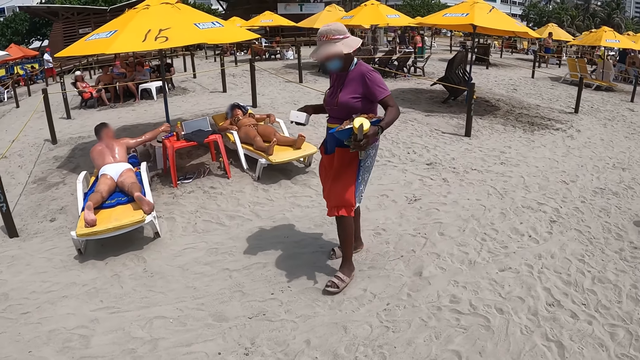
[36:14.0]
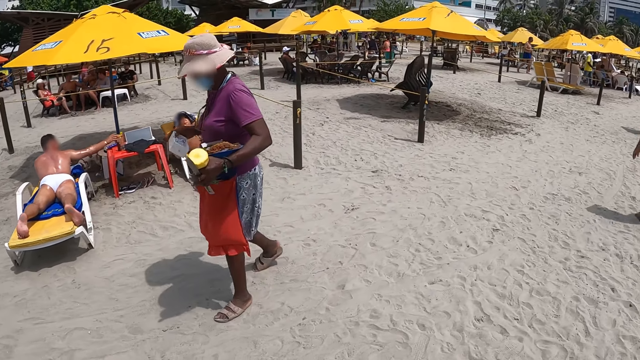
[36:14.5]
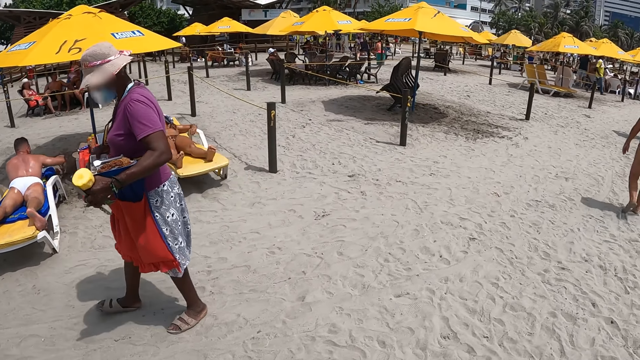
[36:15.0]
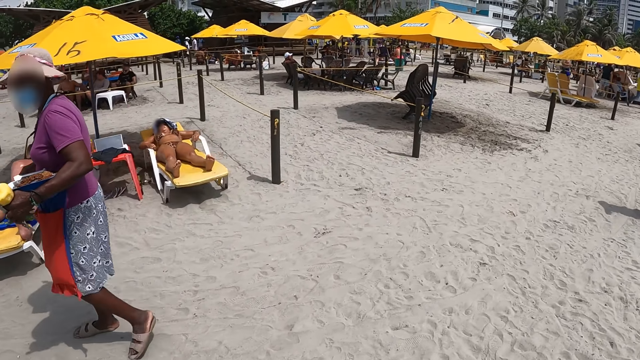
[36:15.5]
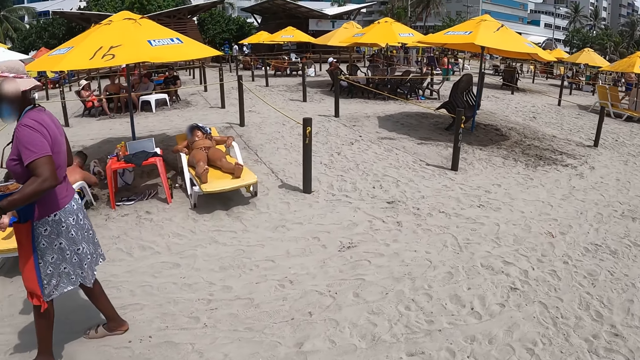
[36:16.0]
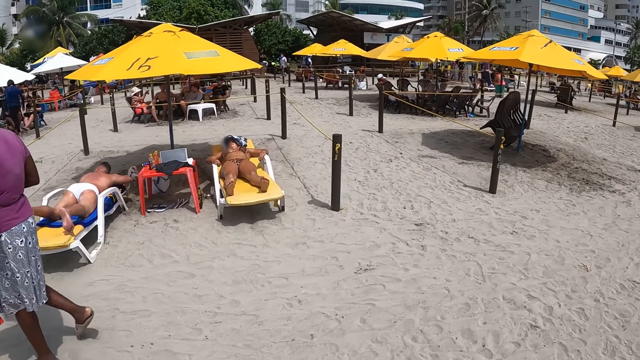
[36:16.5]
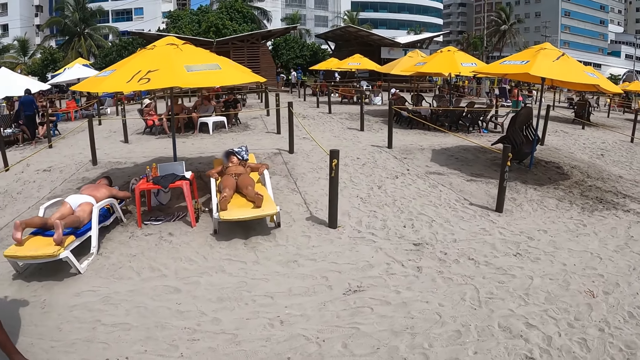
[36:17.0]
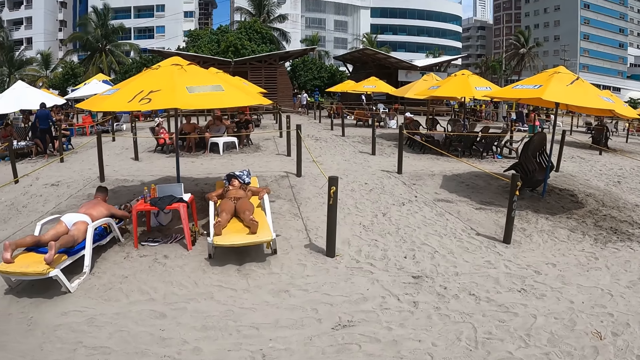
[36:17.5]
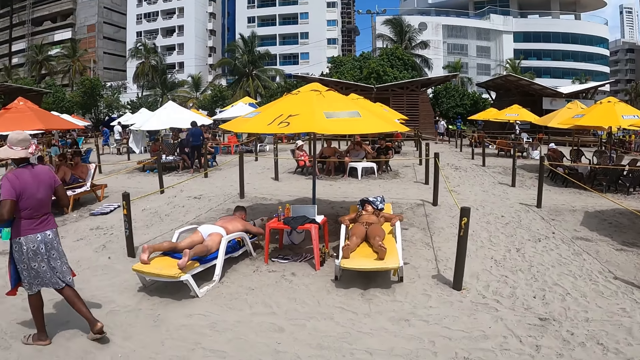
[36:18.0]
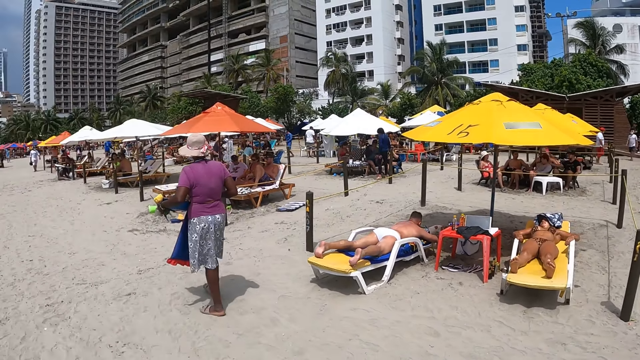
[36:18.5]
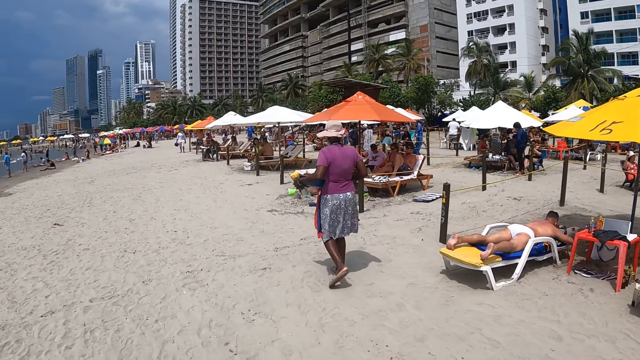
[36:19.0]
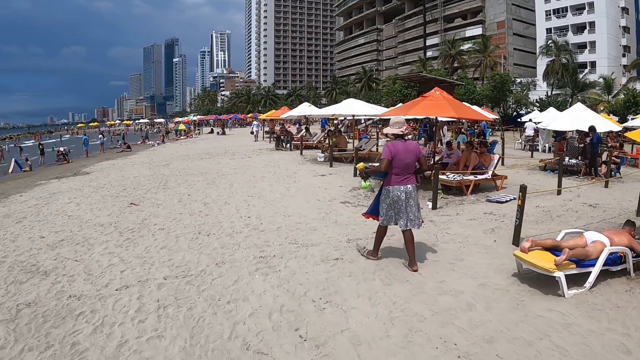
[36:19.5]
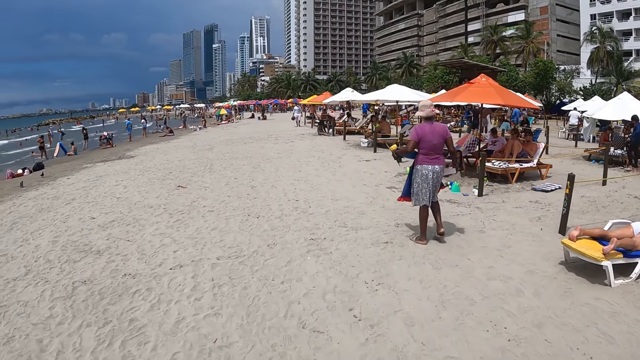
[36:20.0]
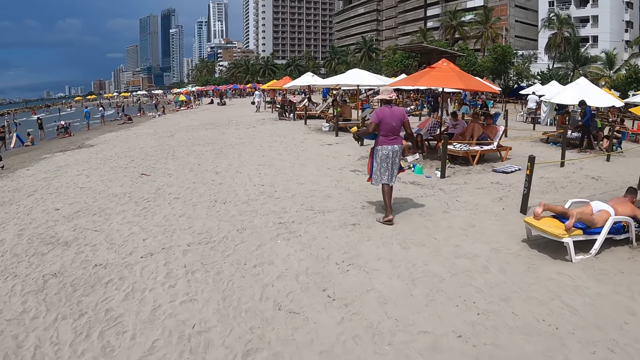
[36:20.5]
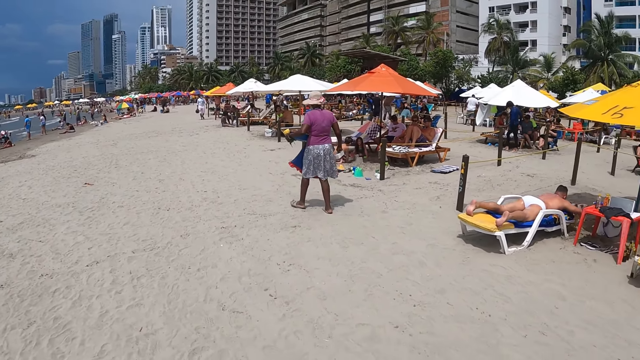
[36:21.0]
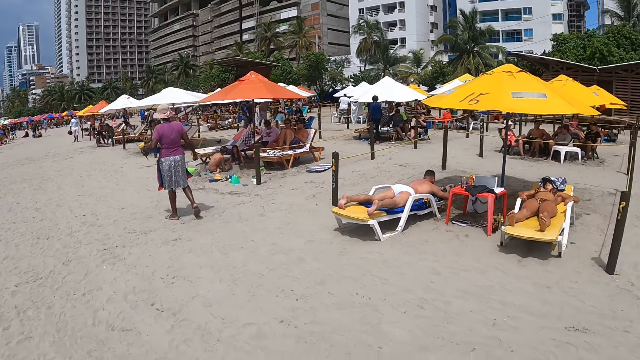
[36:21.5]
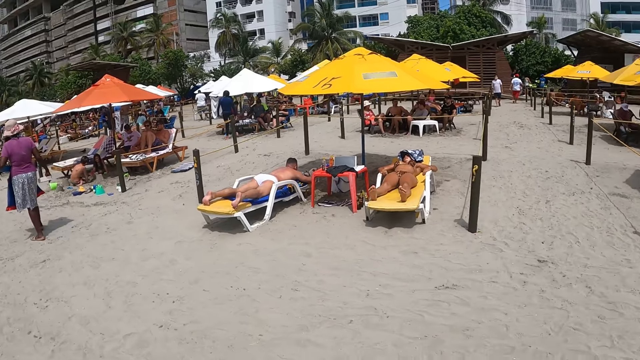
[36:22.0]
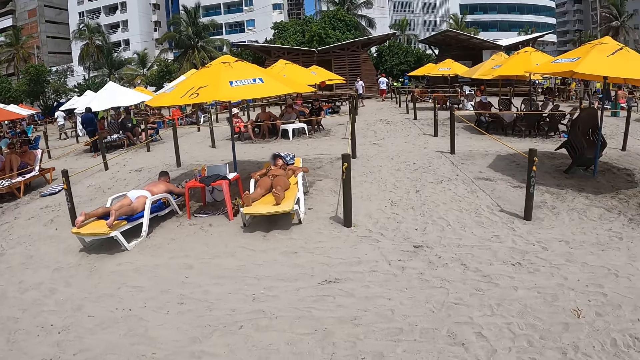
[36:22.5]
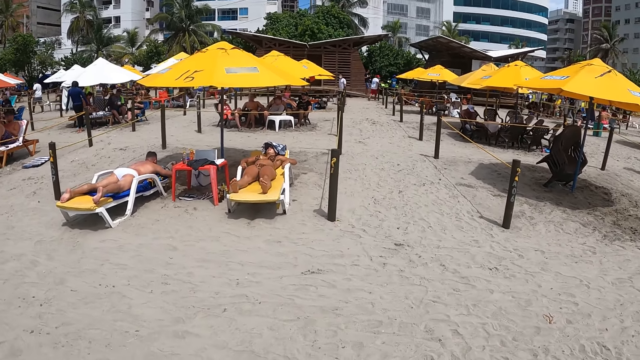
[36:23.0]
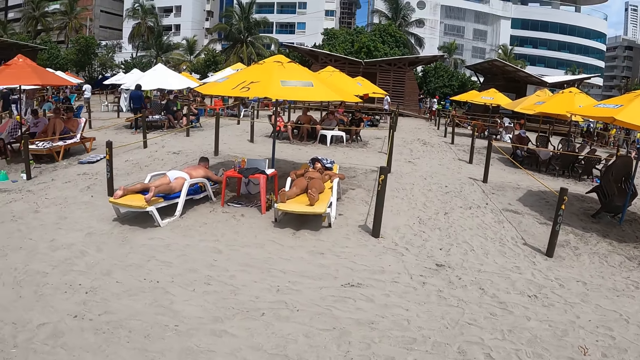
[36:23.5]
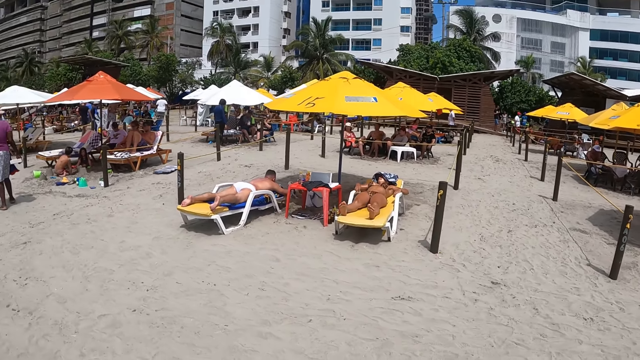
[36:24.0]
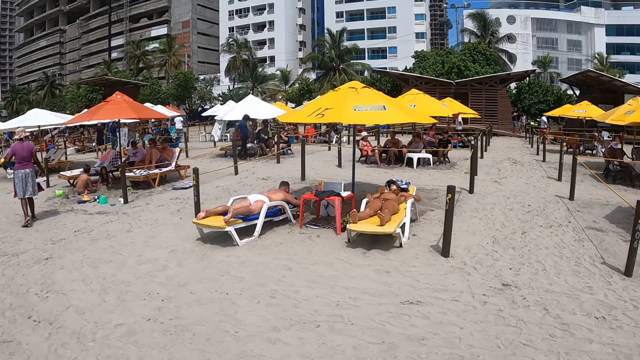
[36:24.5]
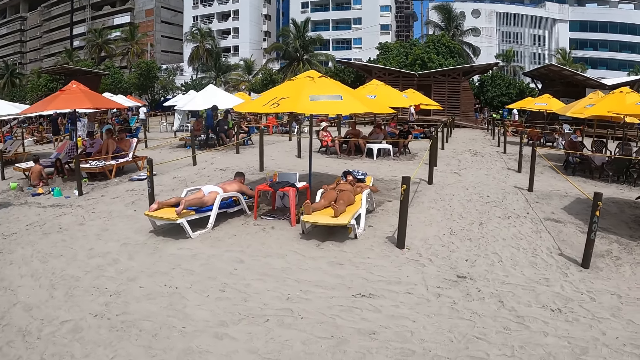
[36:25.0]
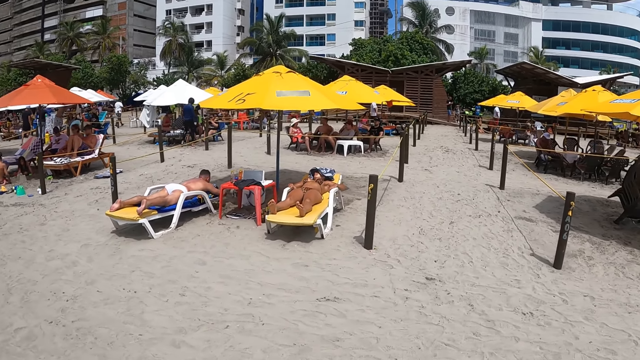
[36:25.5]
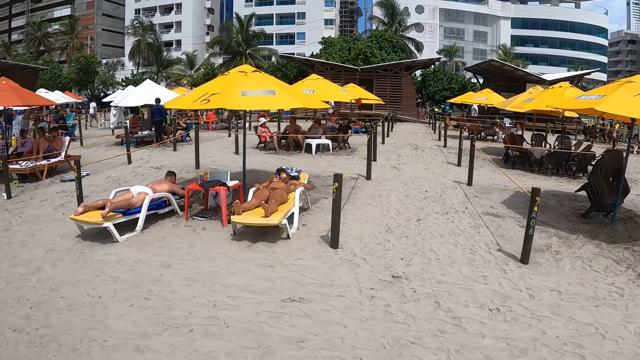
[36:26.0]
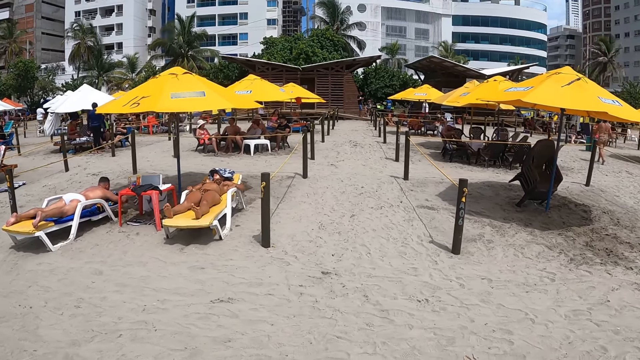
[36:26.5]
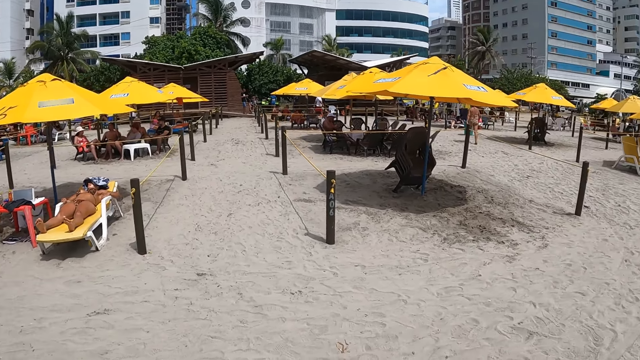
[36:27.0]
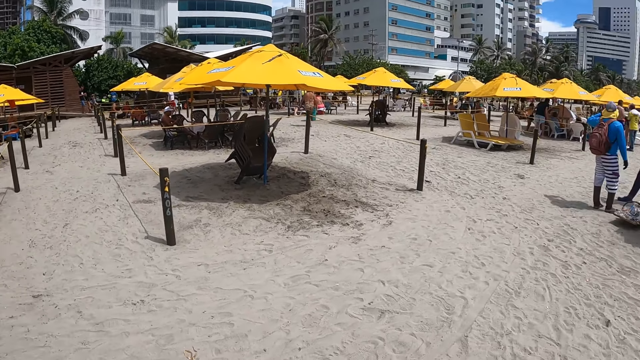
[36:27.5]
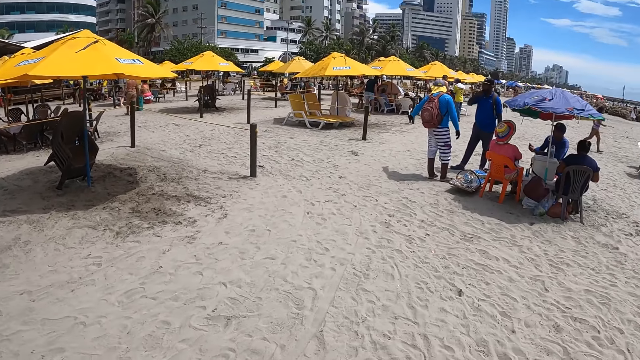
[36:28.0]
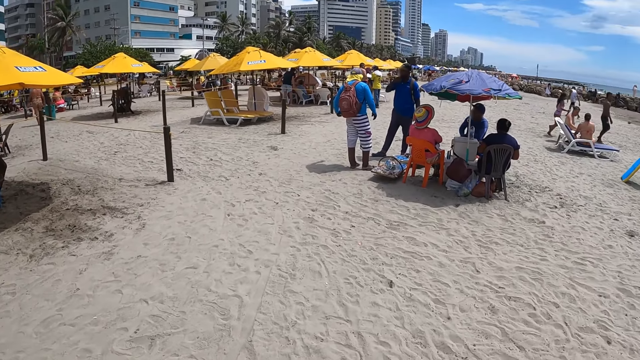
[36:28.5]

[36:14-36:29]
The camera wearer walks in the beach. They turn around. They walk in the beach. They turn around. They look around the beach. They walk in the beach. They turn around.

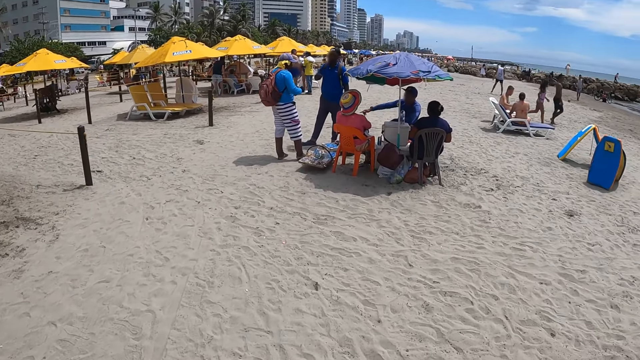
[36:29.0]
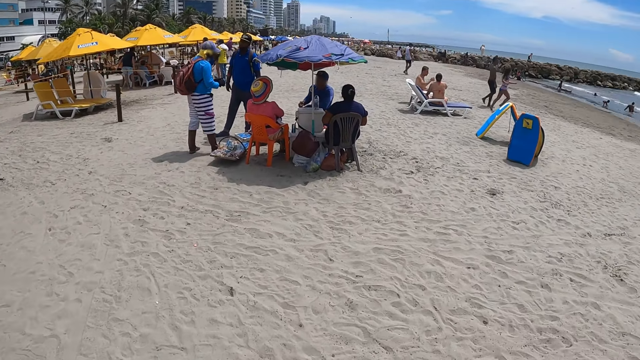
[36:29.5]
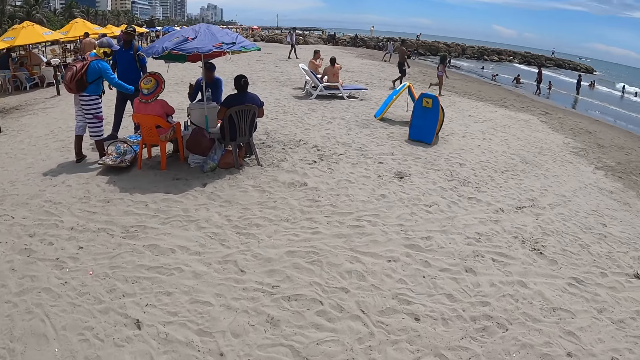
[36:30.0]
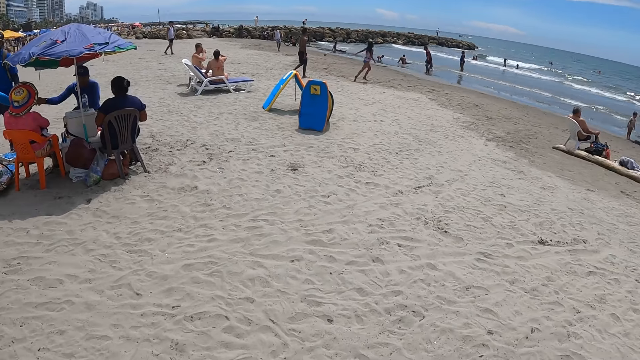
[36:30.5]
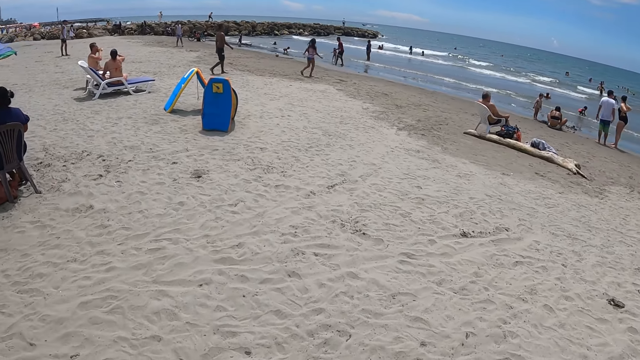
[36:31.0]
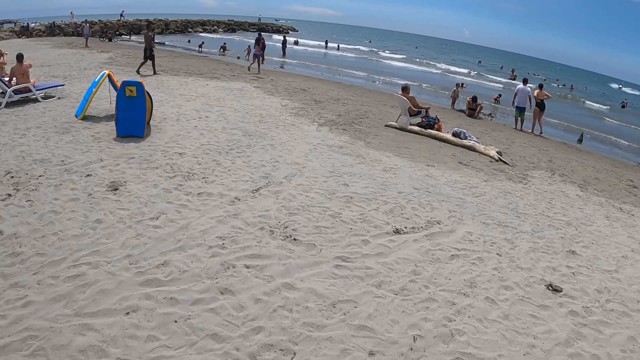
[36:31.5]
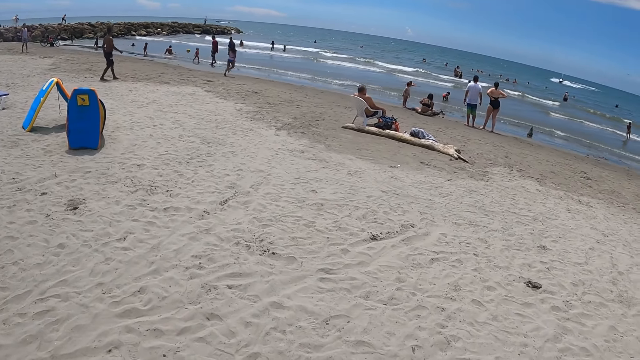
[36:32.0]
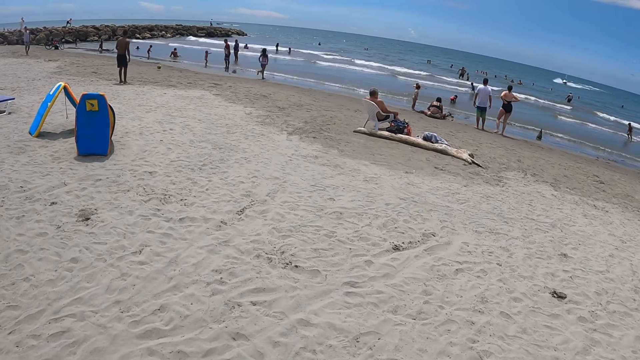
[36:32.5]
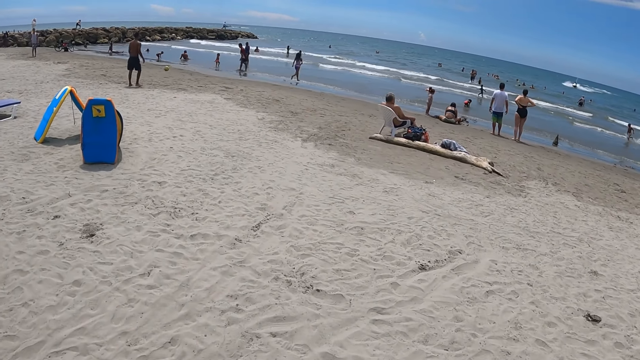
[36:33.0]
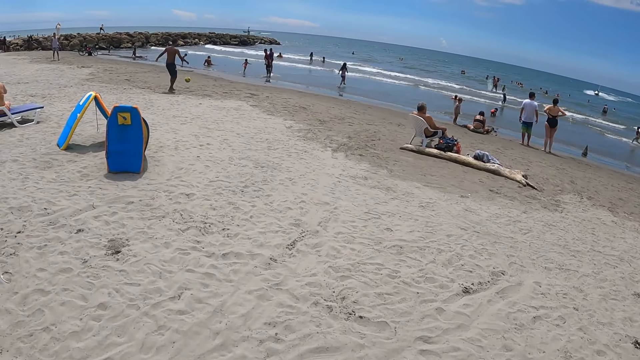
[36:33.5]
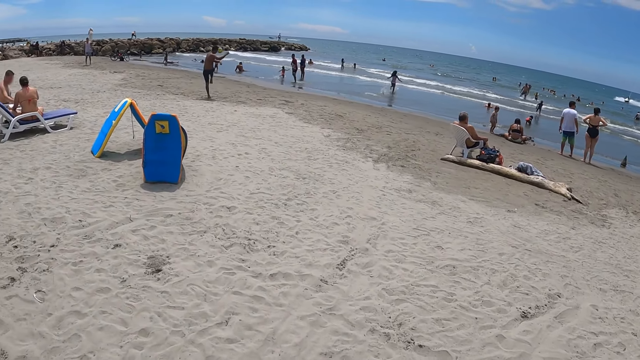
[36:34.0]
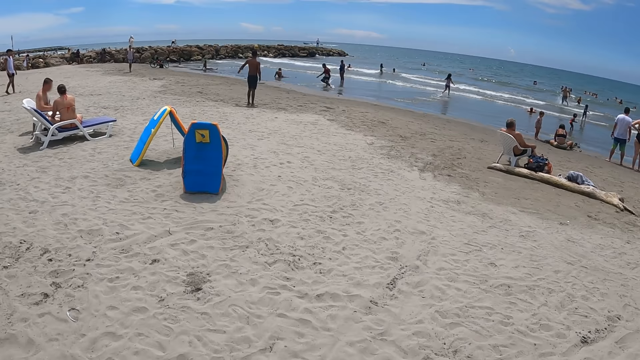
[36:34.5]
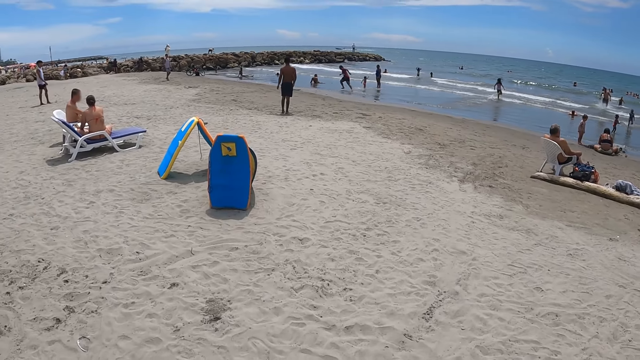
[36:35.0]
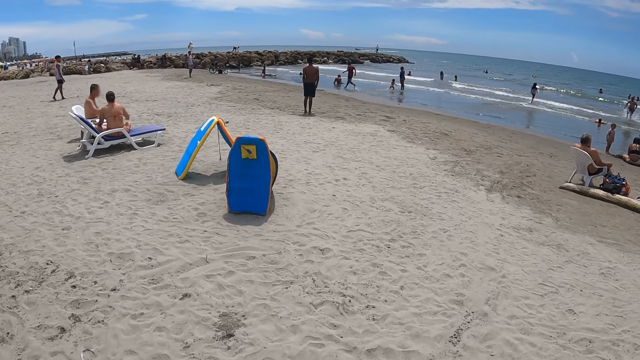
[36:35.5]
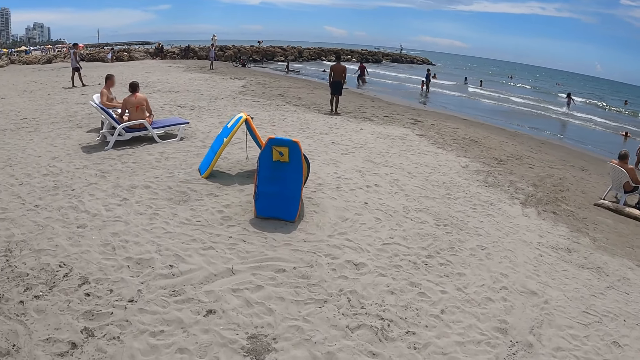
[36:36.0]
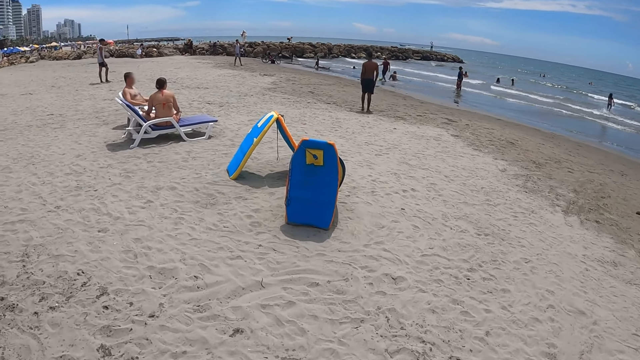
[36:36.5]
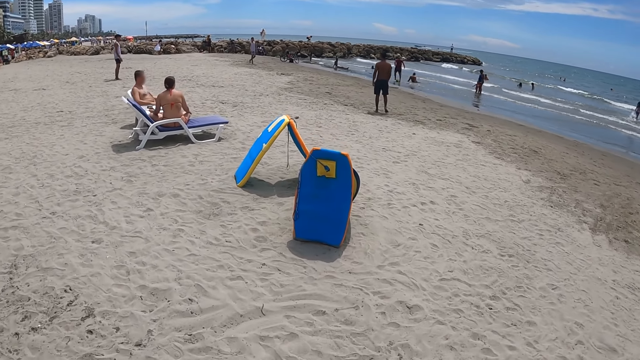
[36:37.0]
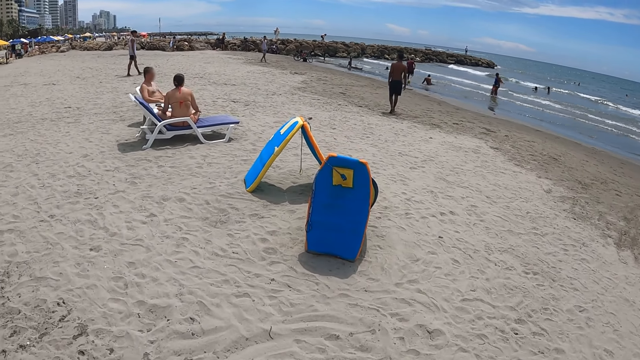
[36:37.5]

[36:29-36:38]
The camera wearer walks in the beach. They look around. They walk in the beach.
